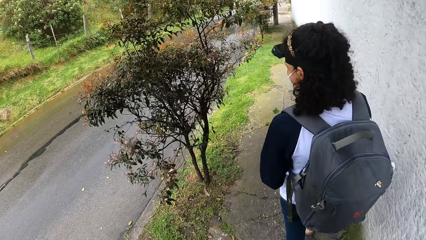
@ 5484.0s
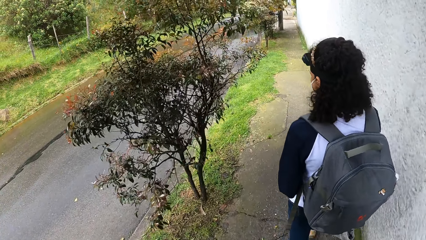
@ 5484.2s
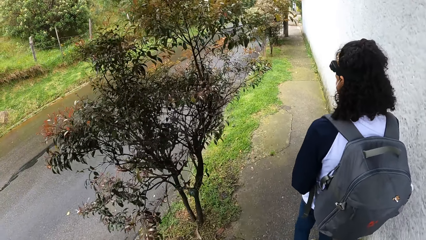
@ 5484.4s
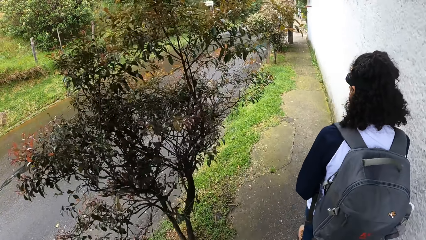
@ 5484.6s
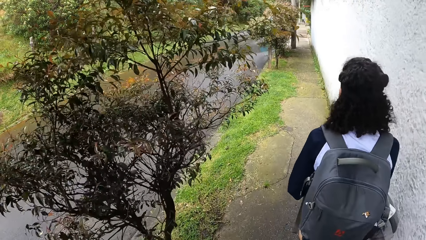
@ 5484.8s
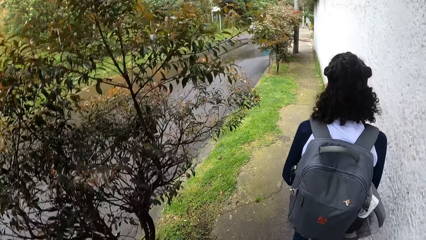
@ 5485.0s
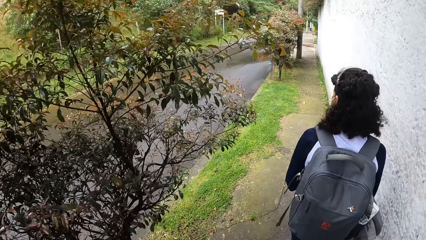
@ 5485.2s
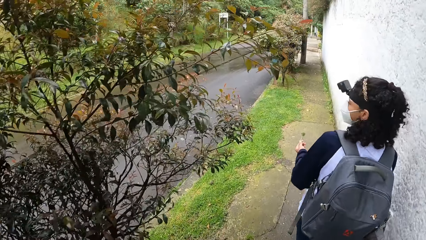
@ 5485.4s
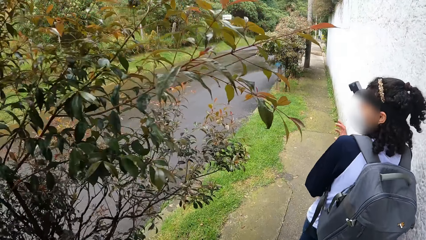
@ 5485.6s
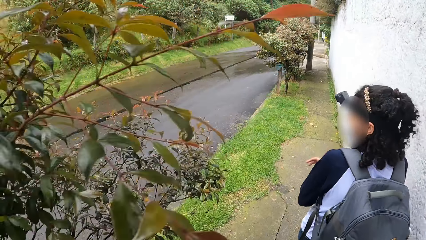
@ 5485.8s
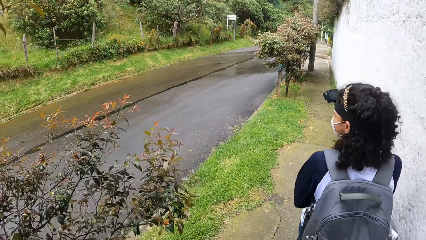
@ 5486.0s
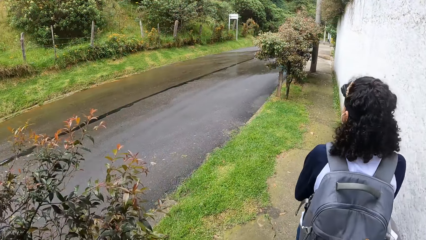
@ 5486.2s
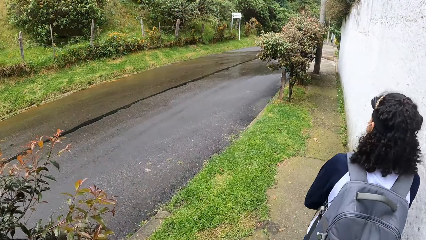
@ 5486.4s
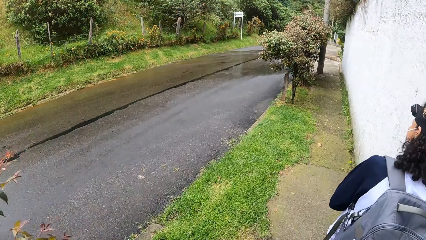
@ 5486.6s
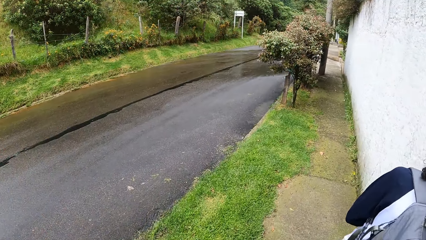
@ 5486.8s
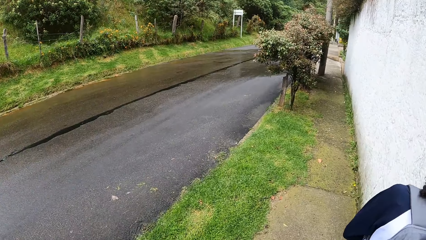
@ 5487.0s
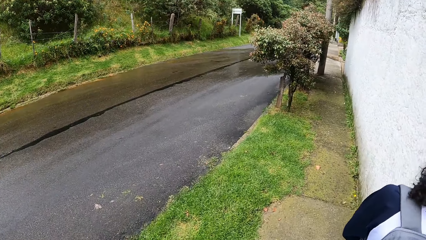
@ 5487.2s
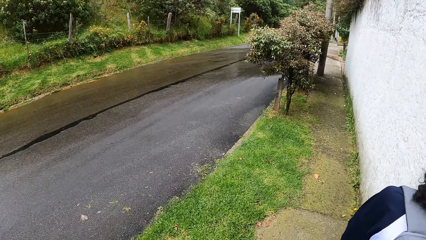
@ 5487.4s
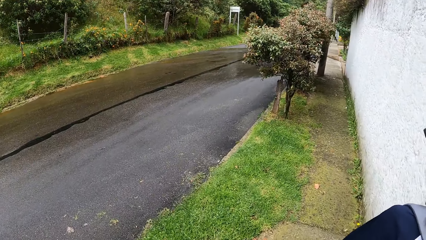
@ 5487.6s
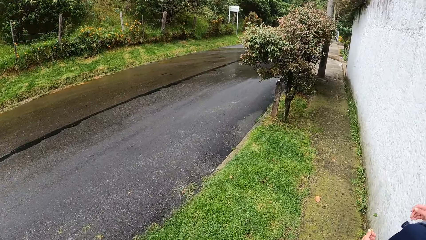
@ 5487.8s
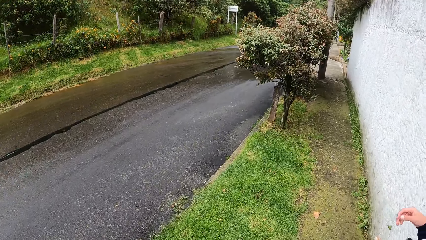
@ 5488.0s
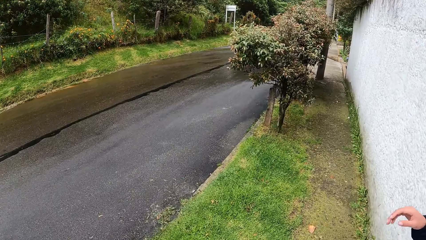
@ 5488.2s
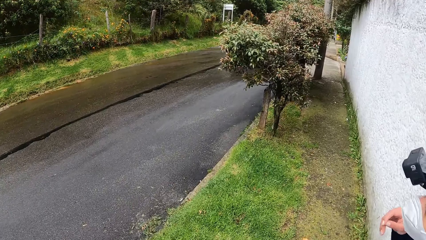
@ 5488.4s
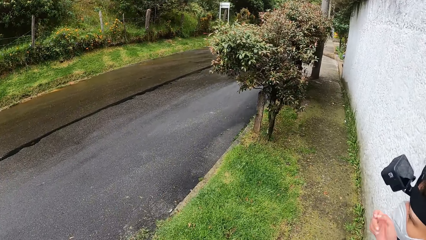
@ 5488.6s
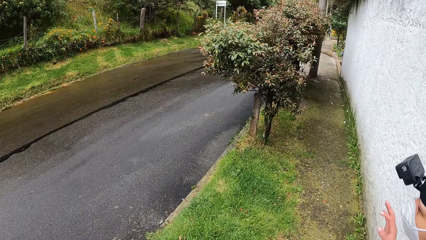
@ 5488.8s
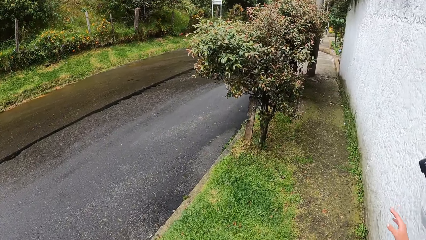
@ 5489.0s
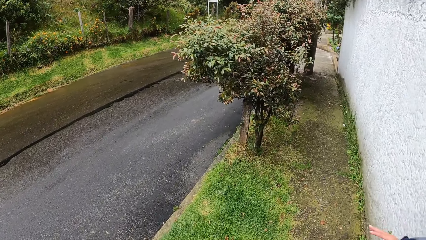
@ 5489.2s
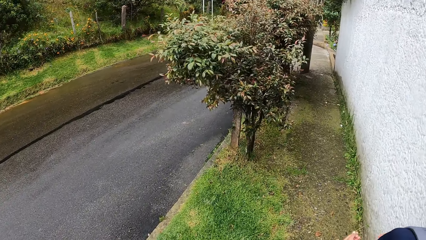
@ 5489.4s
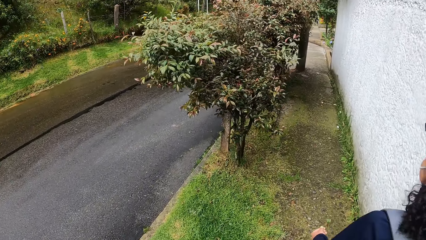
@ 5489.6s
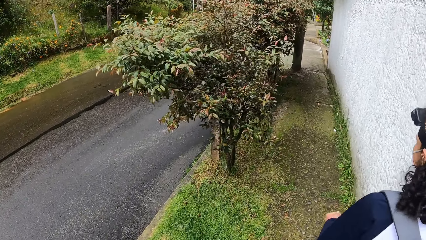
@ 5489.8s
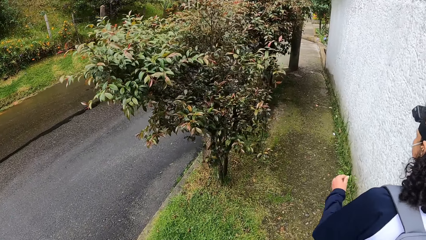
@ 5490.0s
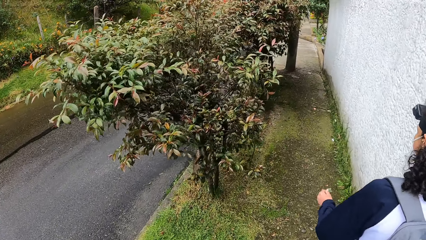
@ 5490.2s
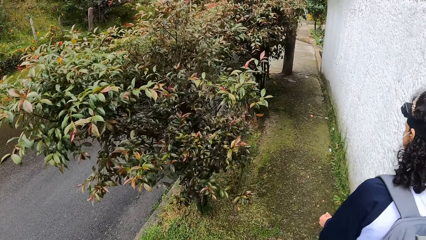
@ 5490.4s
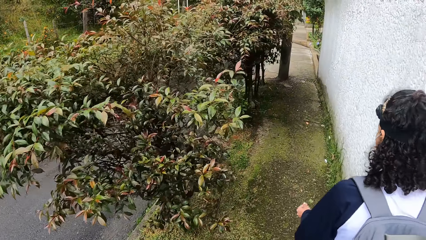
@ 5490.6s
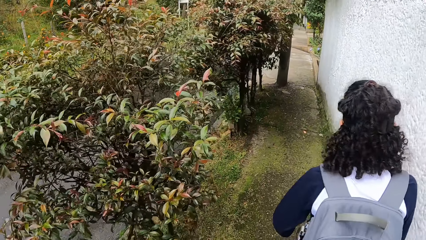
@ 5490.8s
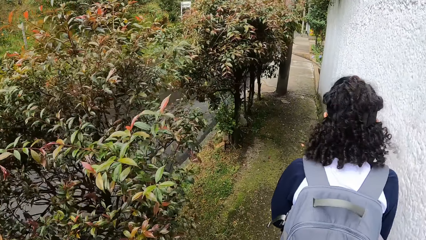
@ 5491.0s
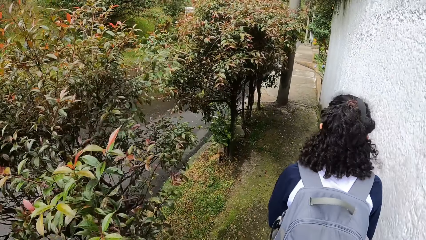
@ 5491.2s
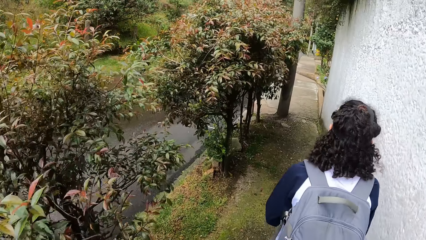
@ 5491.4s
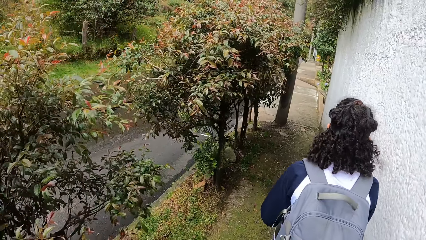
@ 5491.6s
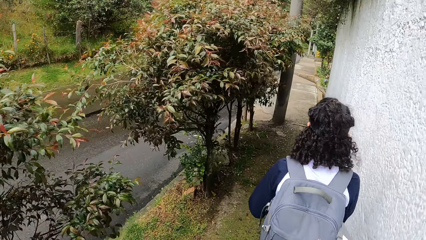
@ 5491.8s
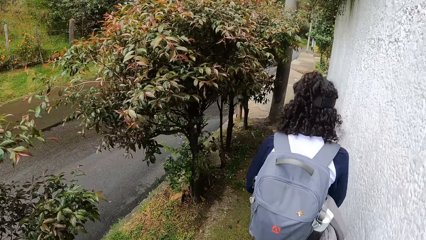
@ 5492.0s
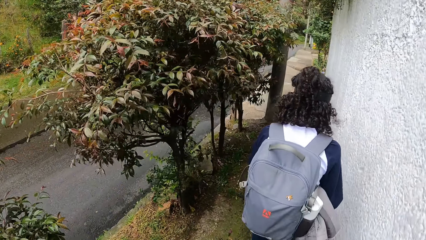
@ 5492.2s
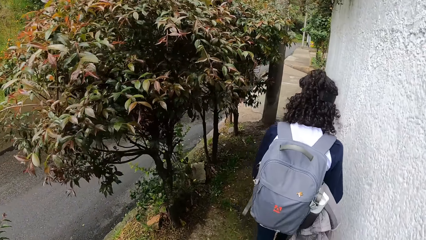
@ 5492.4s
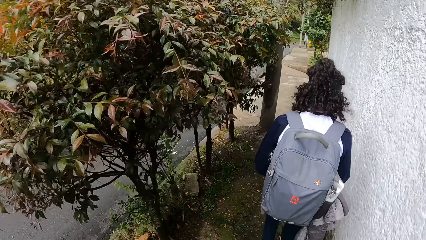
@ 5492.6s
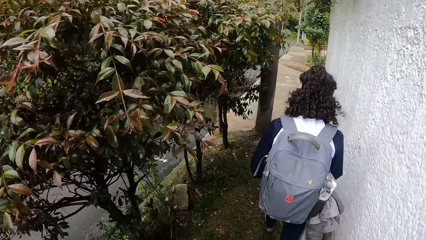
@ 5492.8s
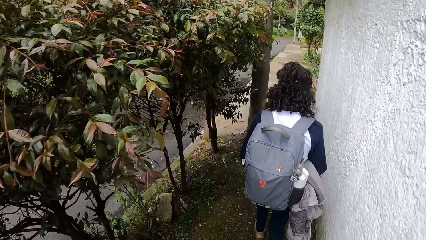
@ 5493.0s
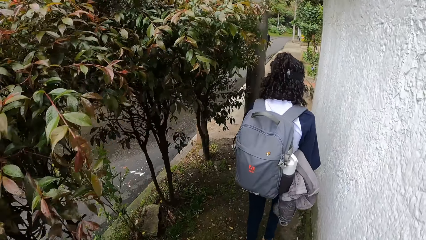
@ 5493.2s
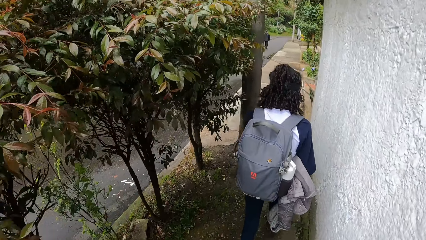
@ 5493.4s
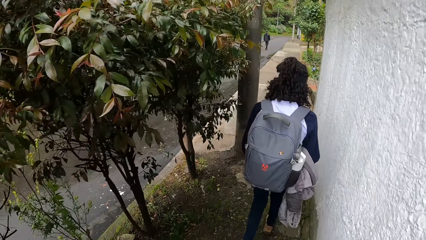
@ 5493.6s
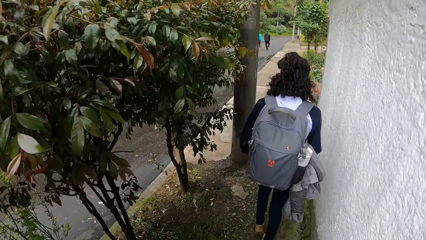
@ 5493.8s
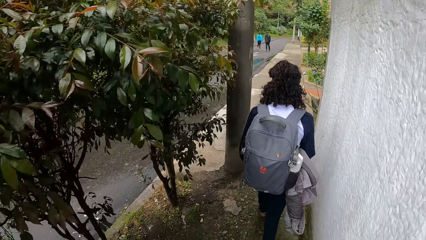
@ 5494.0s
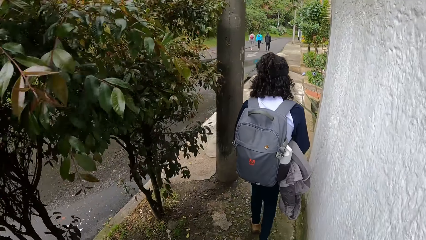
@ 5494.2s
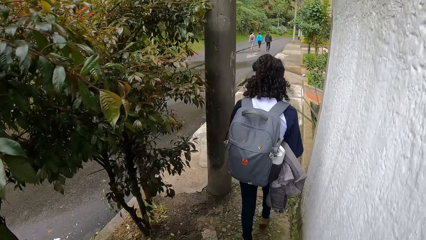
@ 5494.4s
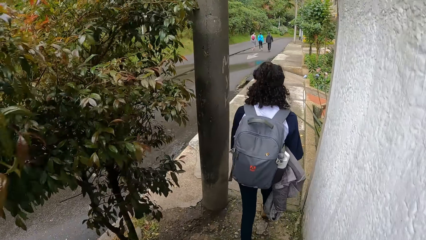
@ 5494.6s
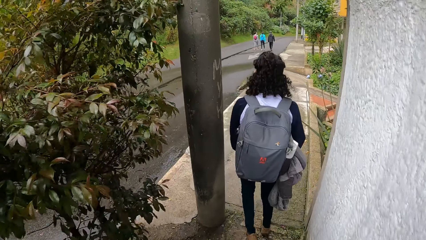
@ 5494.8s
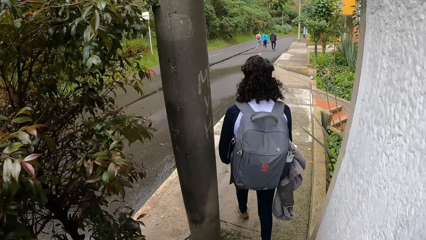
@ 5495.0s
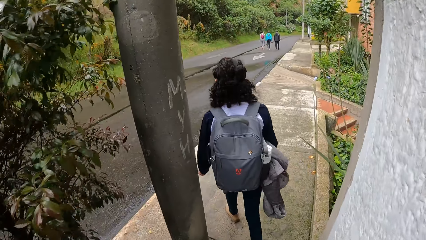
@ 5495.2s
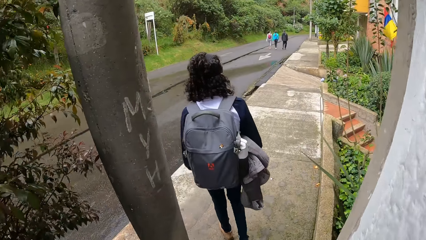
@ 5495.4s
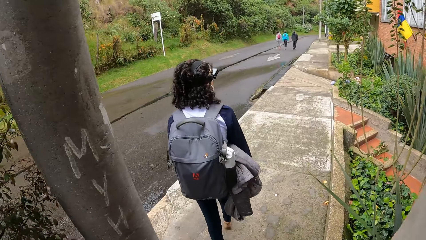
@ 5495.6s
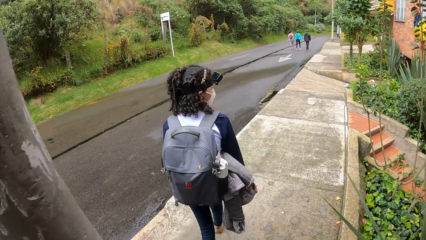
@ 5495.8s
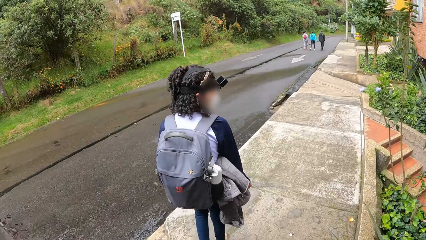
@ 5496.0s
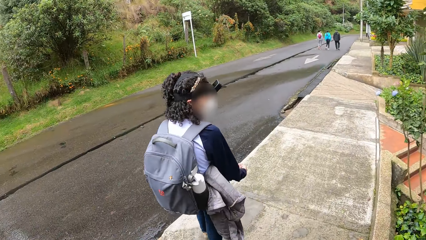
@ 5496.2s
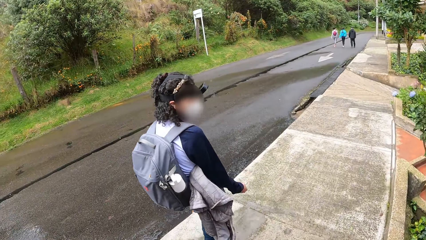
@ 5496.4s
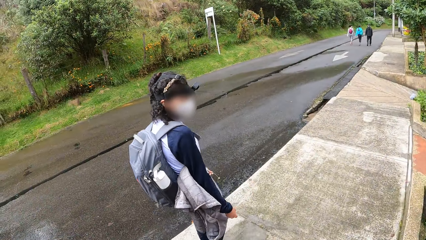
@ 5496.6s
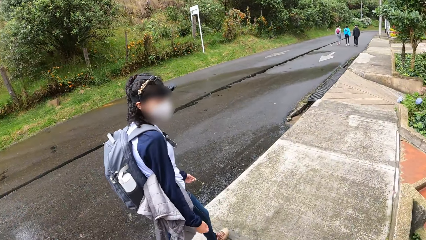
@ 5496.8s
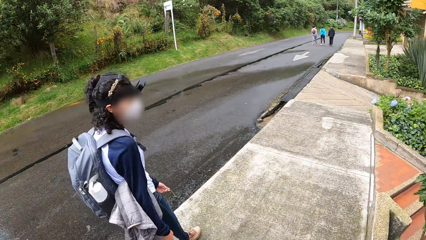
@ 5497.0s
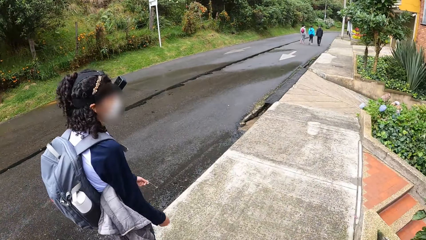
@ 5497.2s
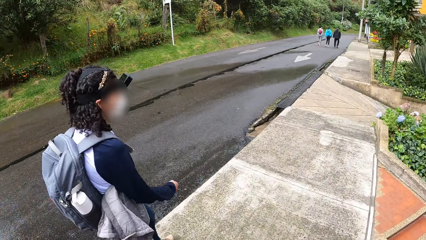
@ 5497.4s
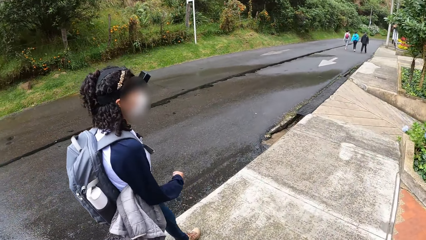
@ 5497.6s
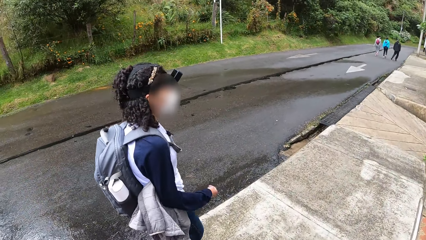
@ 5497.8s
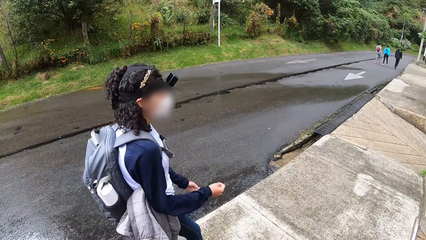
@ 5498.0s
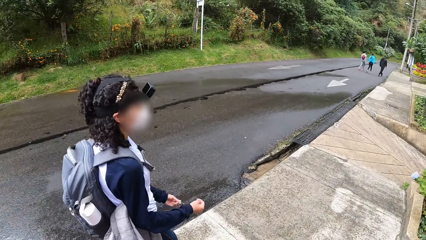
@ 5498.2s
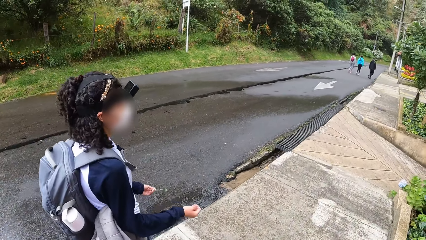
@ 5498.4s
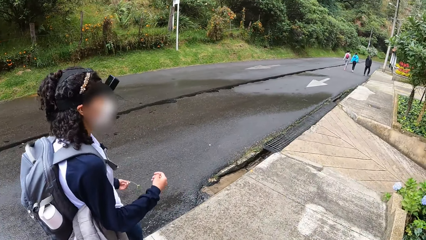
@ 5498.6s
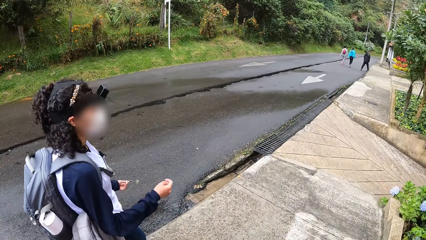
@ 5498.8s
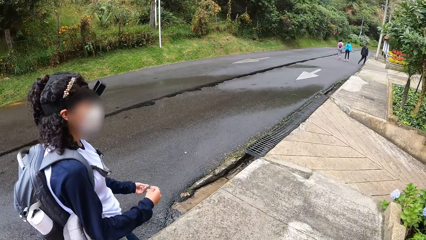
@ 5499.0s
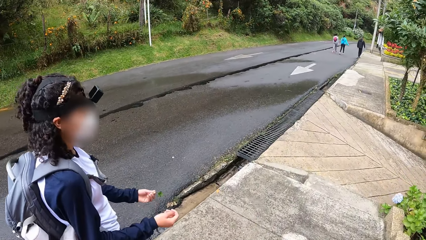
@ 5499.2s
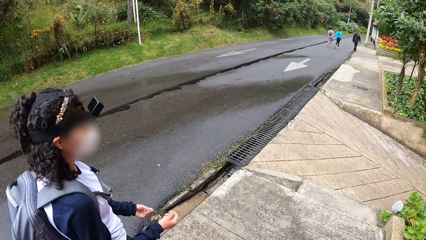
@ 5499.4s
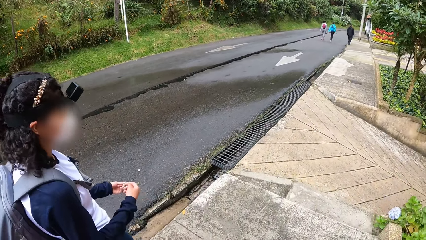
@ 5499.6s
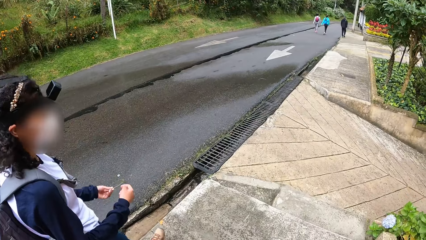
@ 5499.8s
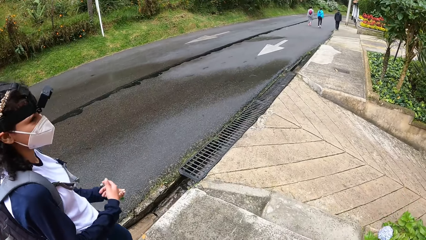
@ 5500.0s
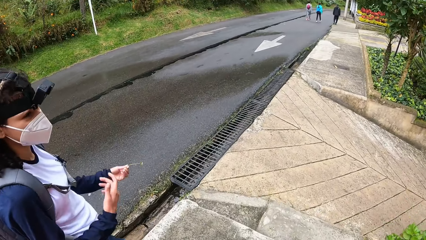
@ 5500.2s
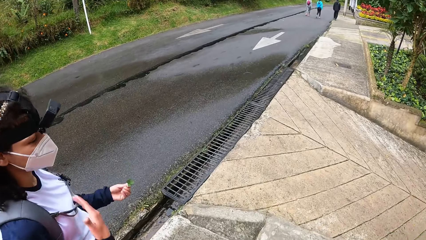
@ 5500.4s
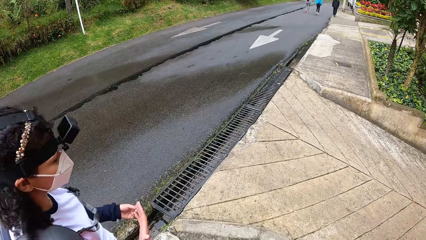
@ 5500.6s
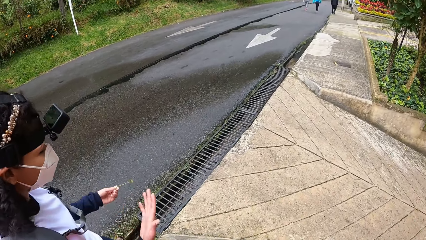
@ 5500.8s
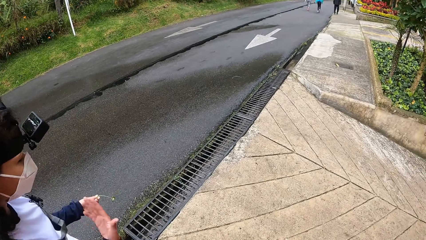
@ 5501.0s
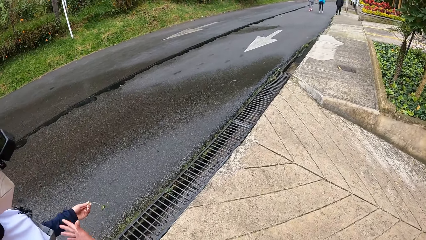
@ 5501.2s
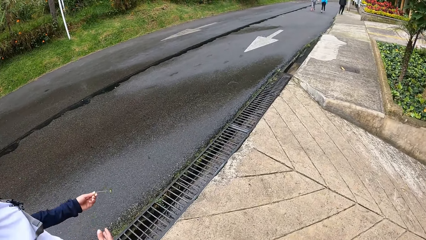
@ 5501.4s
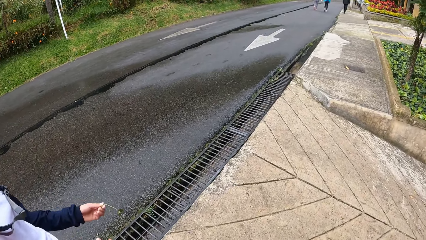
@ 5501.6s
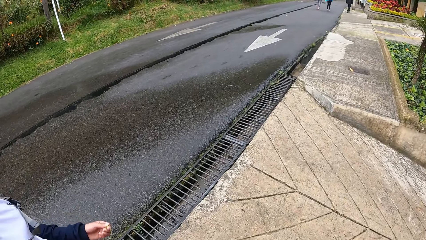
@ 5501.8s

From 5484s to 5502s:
The woman holds a leaf with her left hand. The woman interacts with the camera wearer. The woman demonstrates with both hands.
